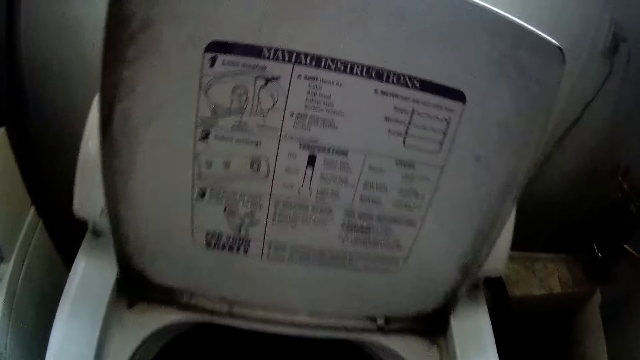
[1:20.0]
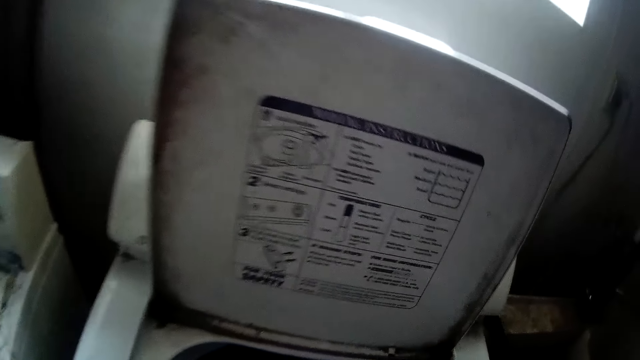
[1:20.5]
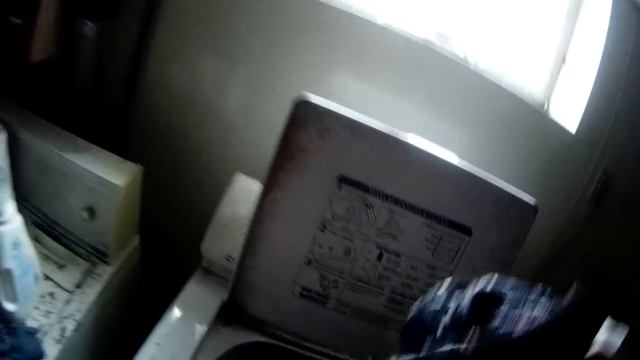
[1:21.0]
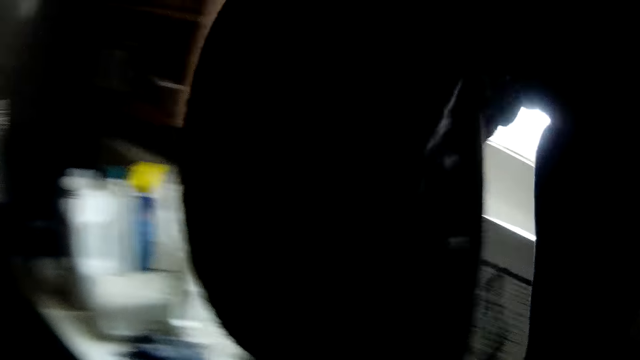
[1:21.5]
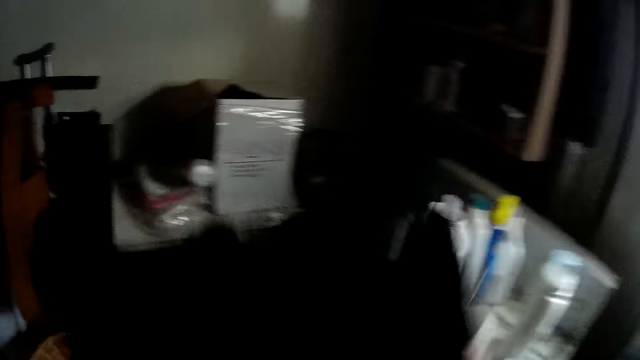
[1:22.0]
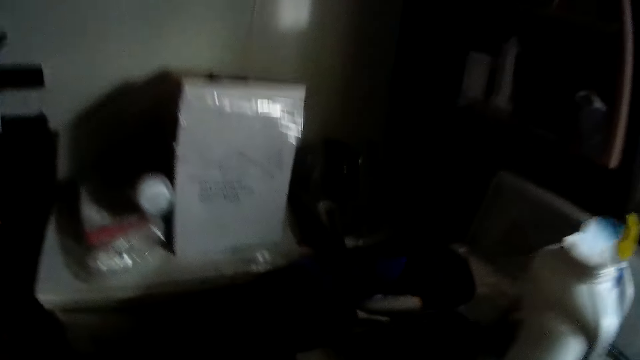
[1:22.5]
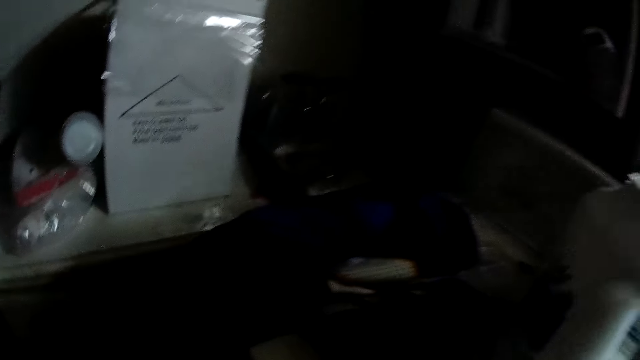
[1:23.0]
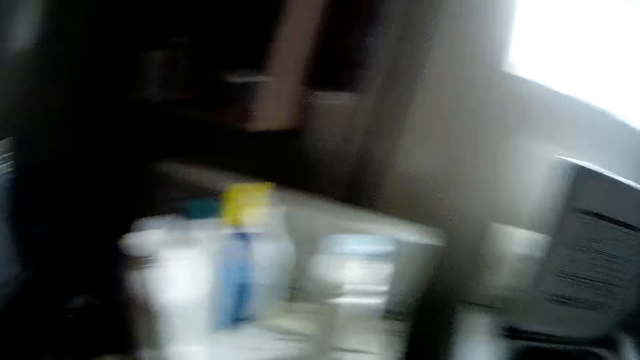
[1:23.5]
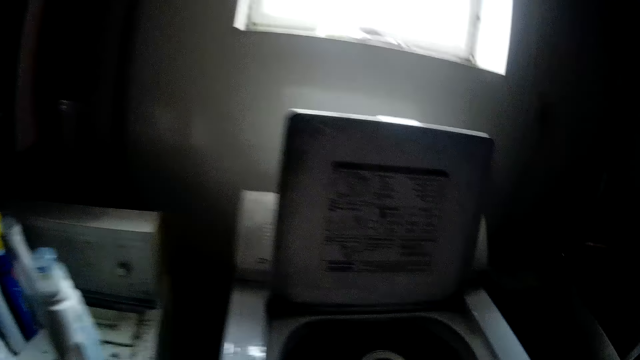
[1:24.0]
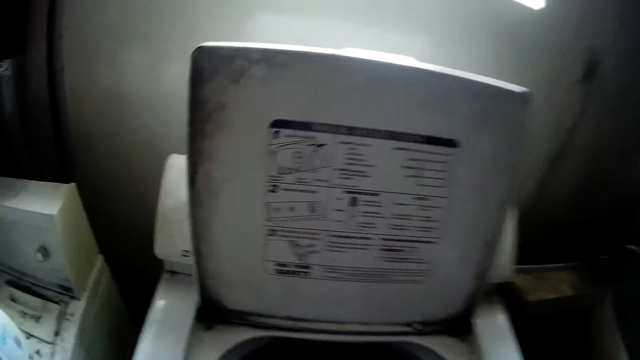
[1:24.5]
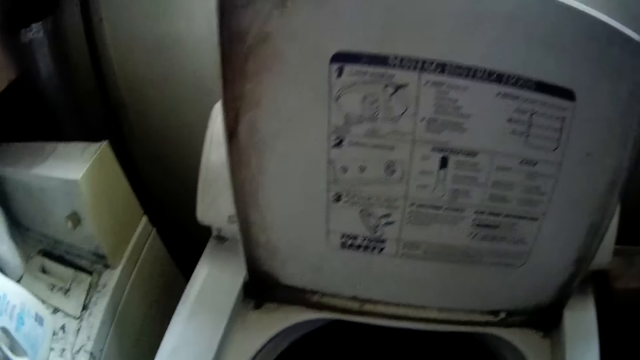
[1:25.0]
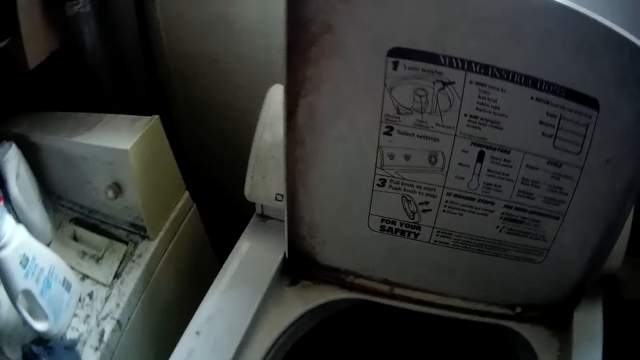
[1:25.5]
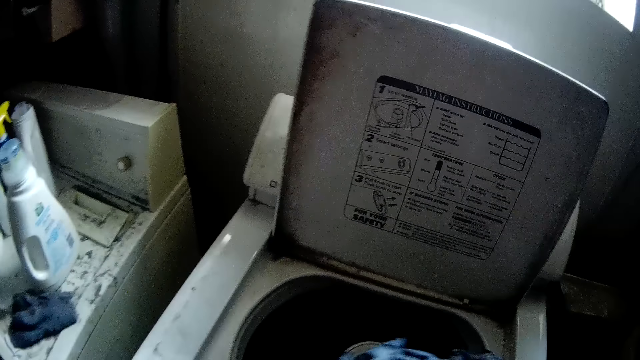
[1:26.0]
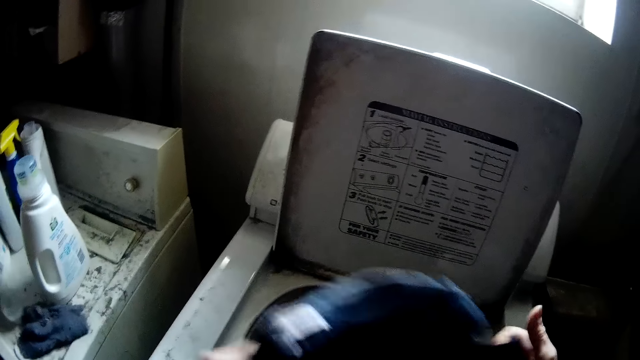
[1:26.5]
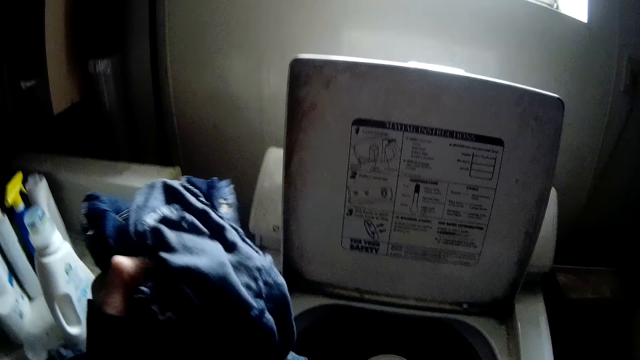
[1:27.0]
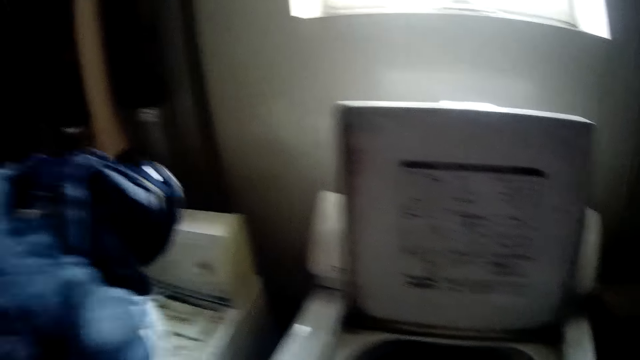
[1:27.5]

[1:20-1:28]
The camera wearer removes a cloth out of the laundry machine.

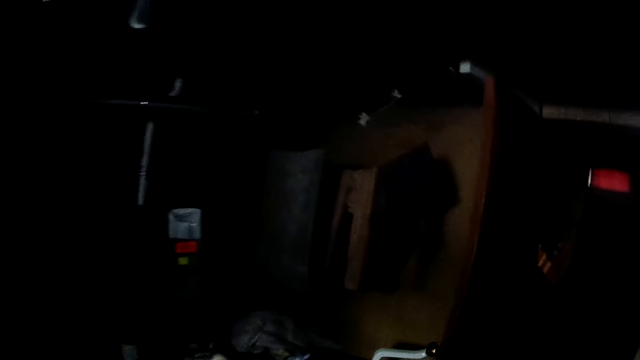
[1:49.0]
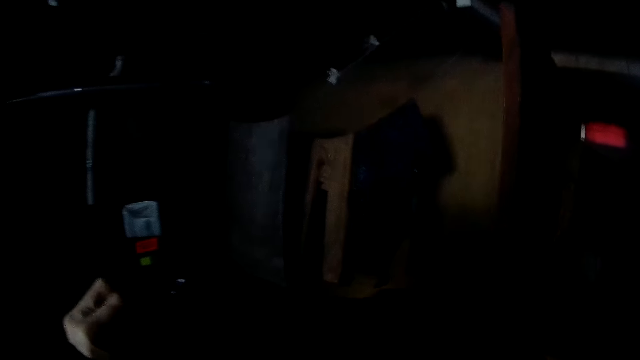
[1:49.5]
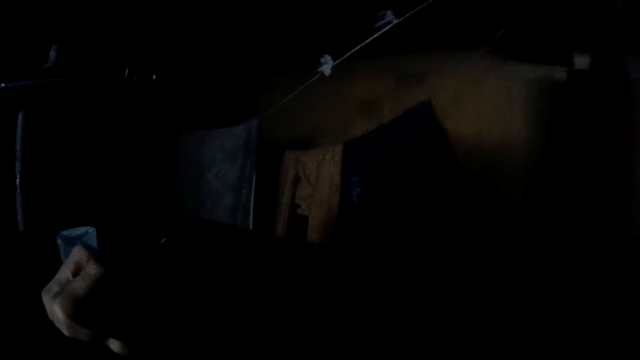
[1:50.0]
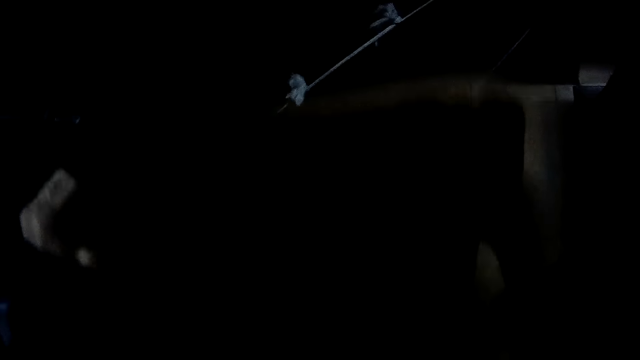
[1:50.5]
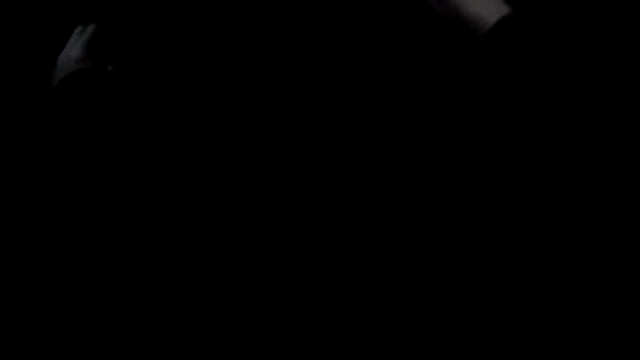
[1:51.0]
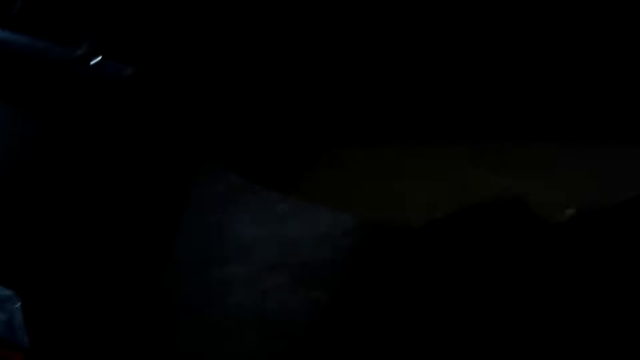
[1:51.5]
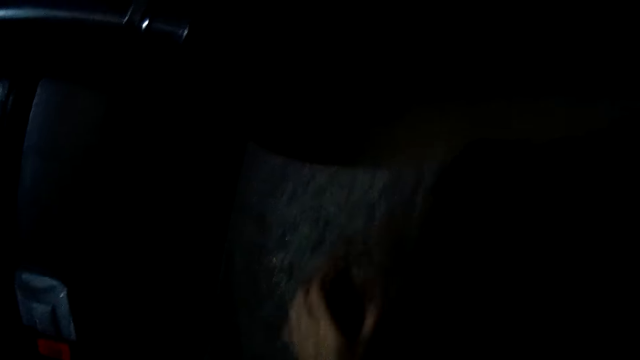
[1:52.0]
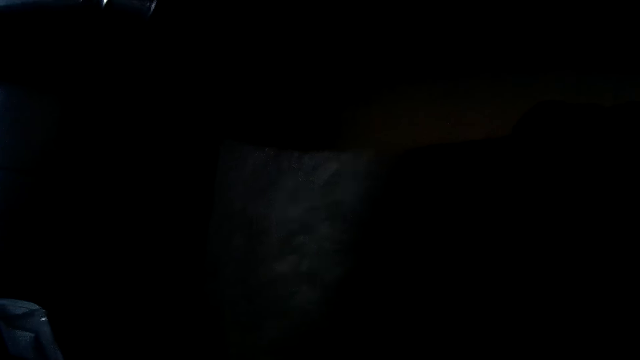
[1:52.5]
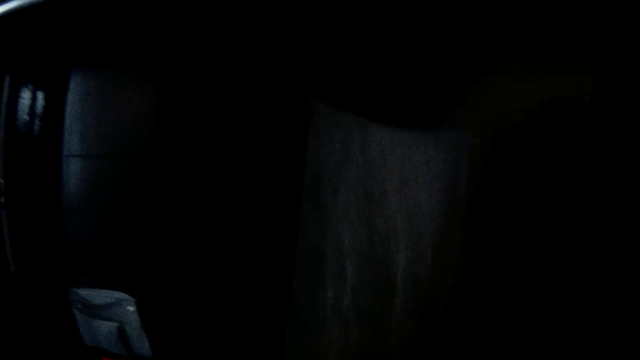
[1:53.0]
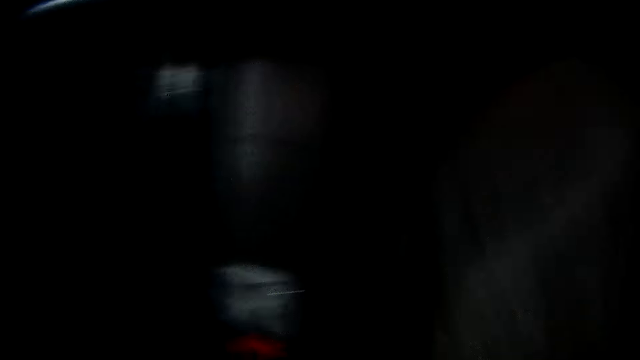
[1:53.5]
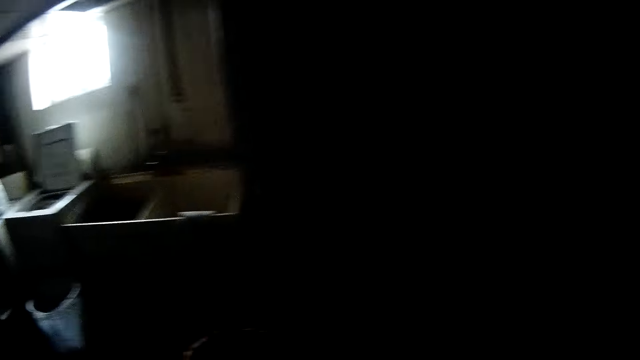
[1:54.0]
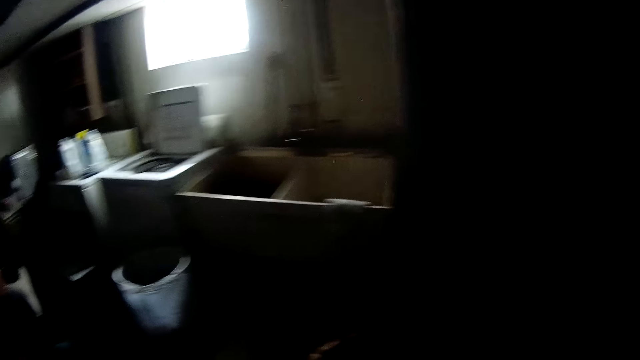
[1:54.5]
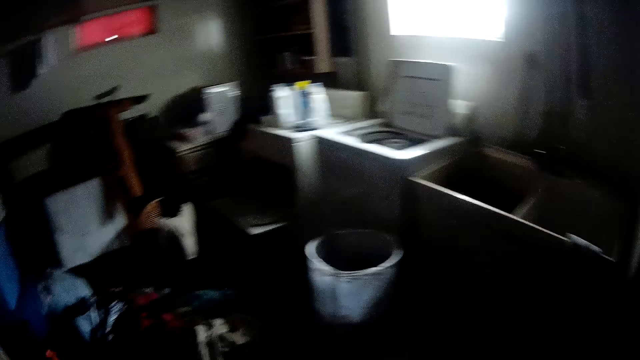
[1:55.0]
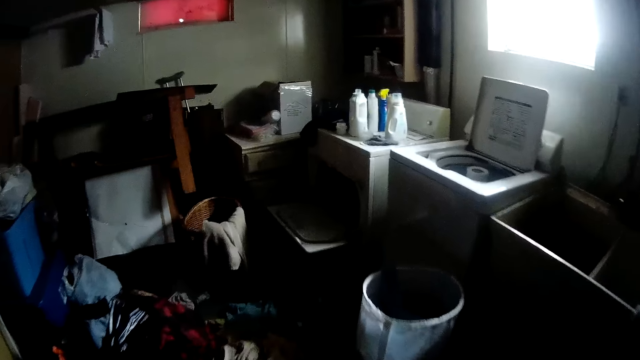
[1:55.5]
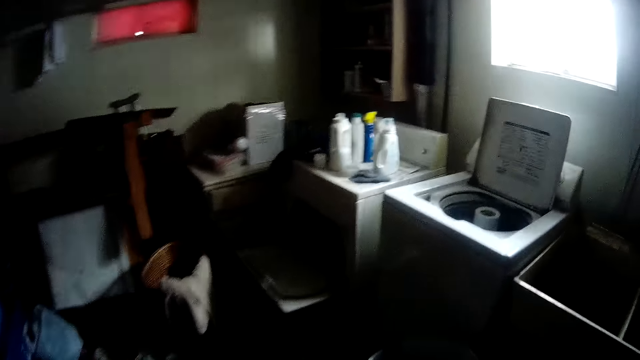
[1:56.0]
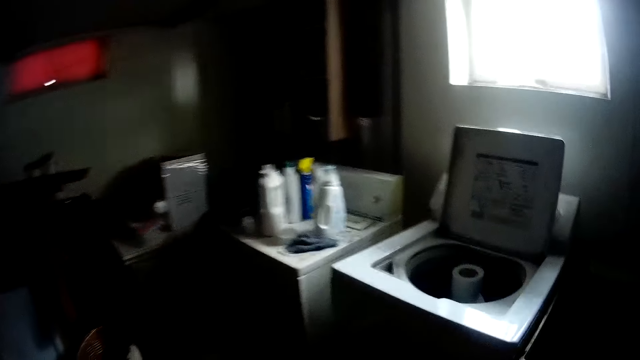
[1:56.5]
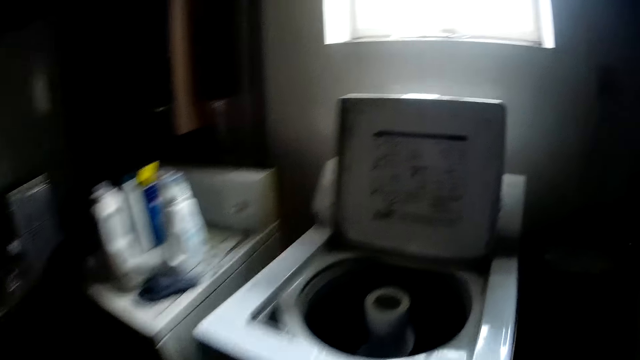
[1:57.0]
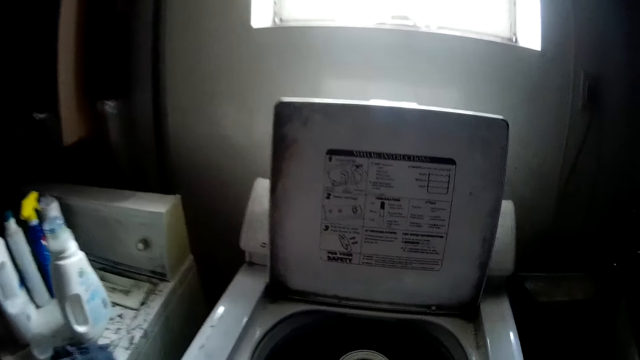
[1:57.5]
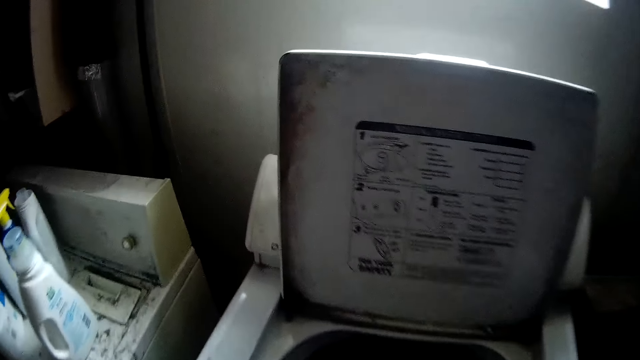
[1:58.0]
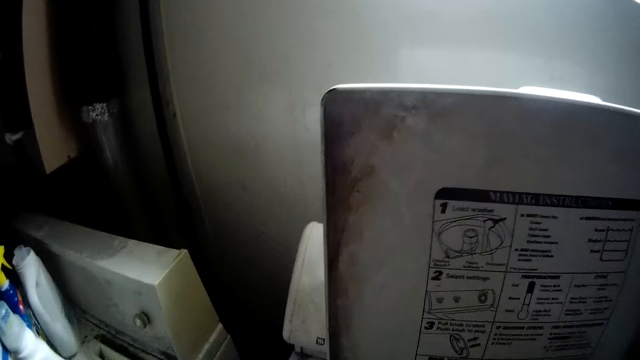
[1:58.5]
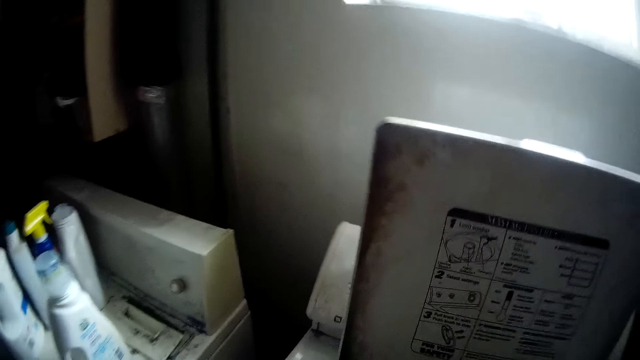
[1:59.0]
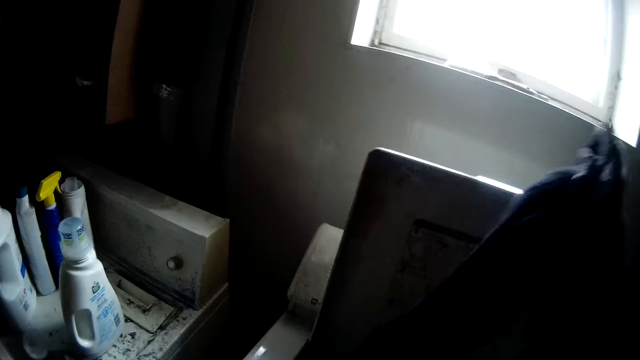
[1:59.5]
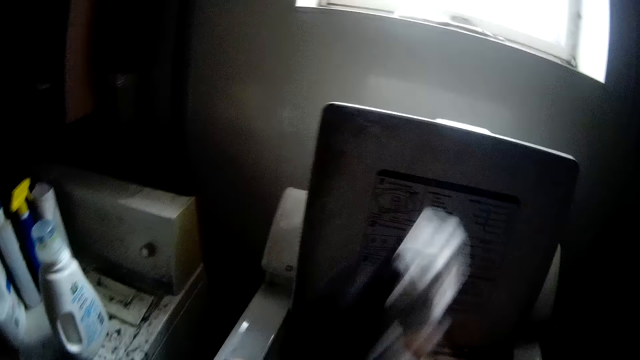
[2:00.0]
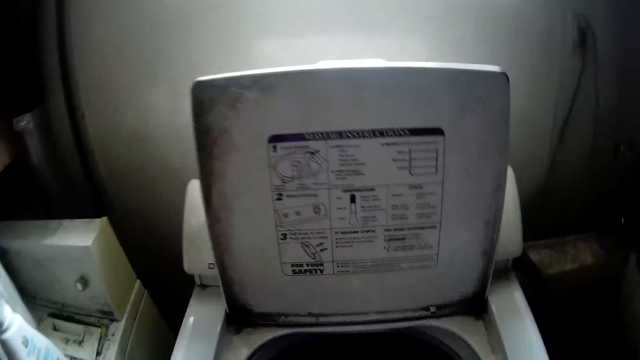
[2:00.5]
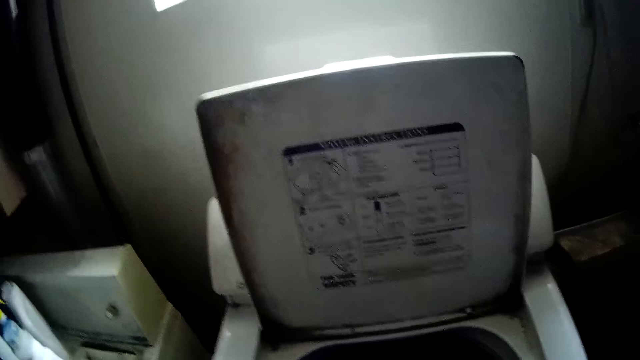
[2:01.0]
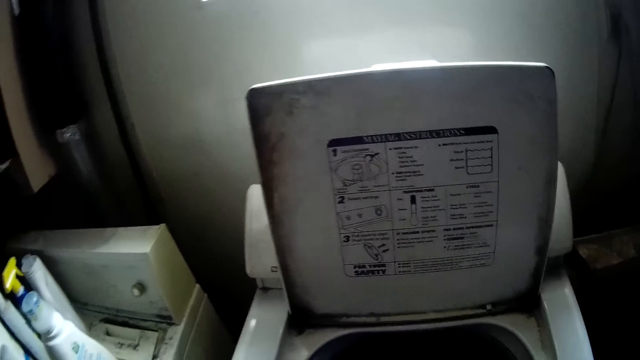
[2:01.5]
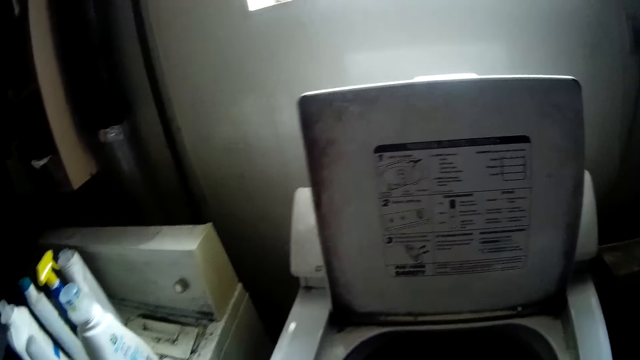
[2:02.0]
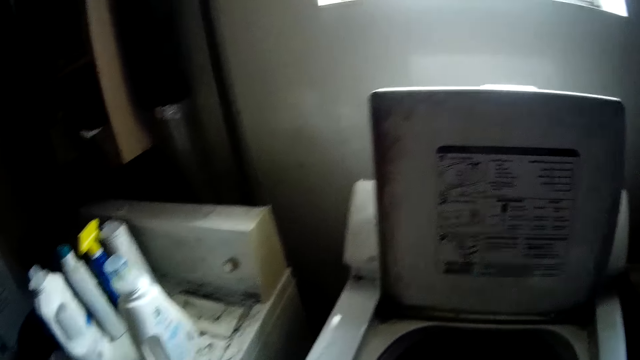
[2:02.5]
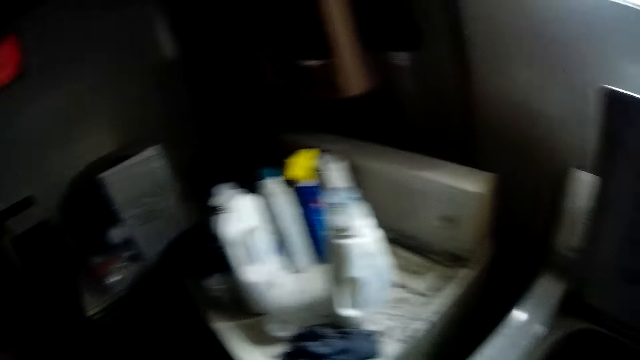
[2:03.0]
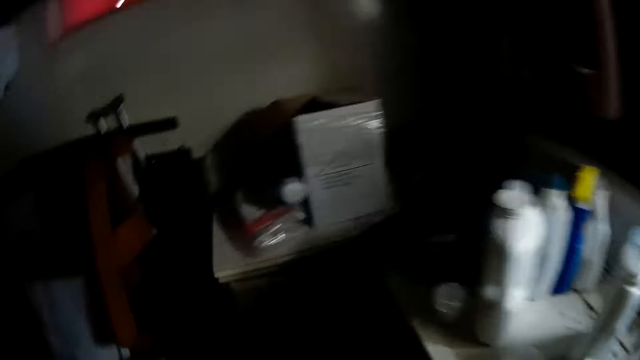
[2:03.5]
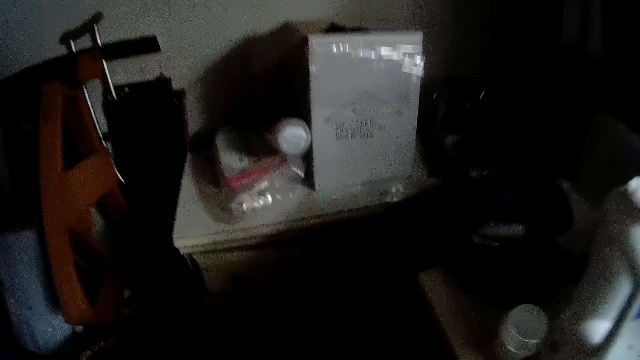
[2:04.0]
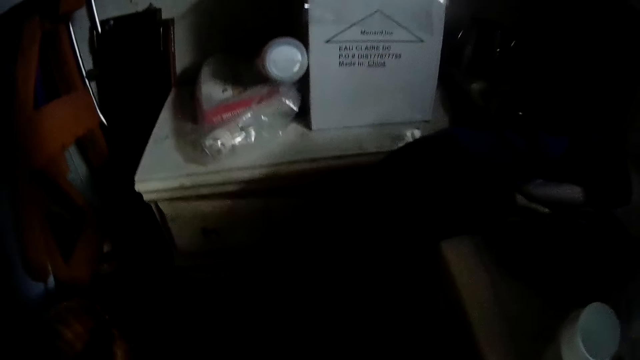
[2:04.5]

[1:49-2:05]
The camera wearer hangs the cloth on the clothesline with her hands. She removes a towel off the clothesline. She walks around the room. She removes clothes from the laundry machine. She puts clothes in the washing machine with her right hand. She walks around the room.
